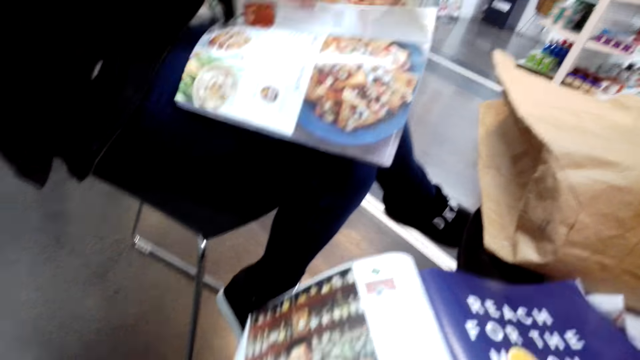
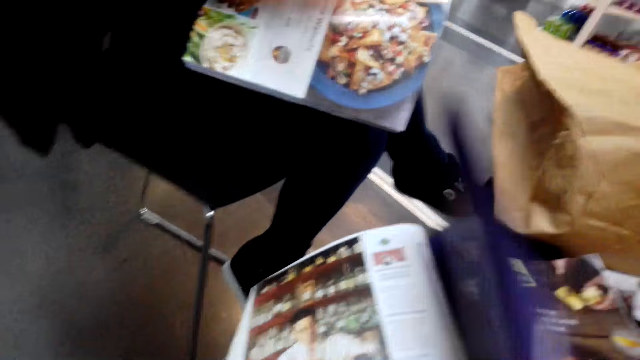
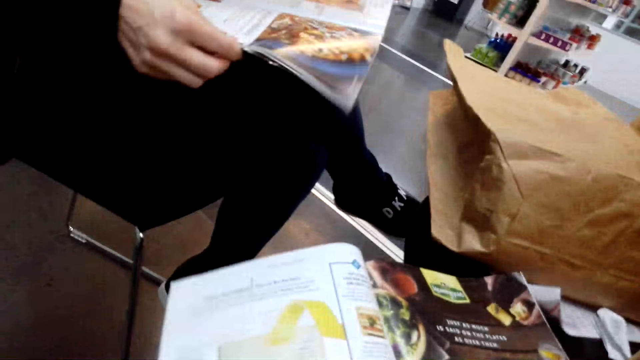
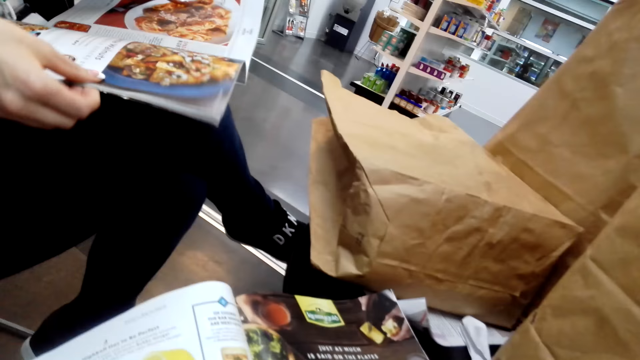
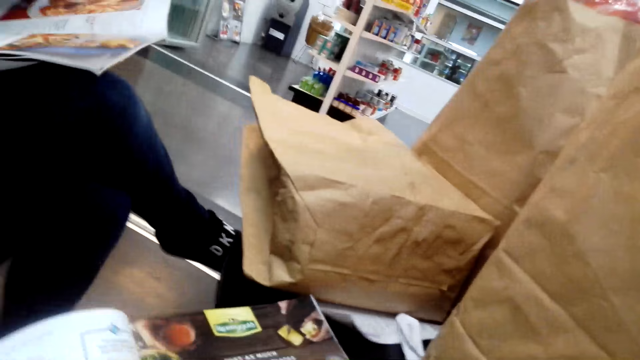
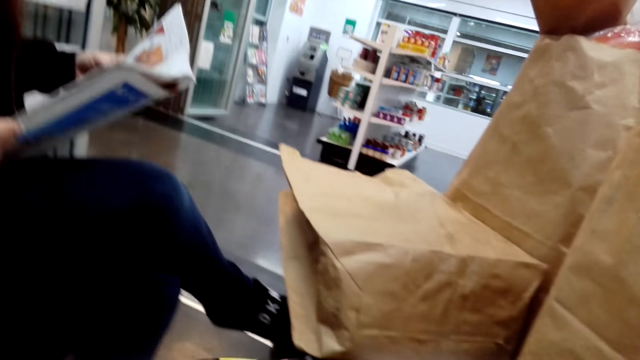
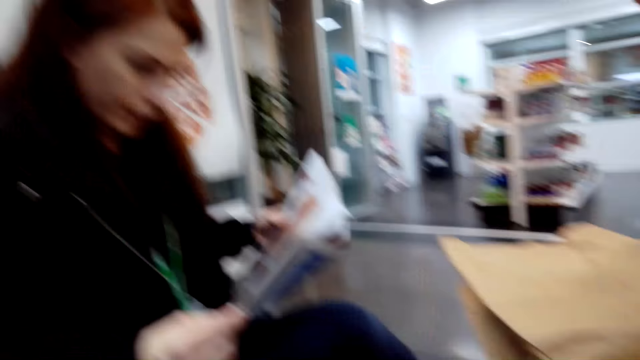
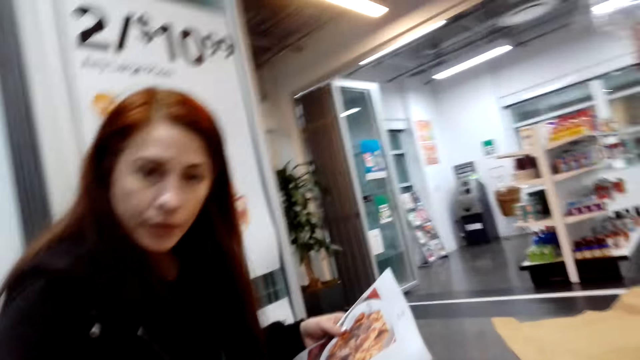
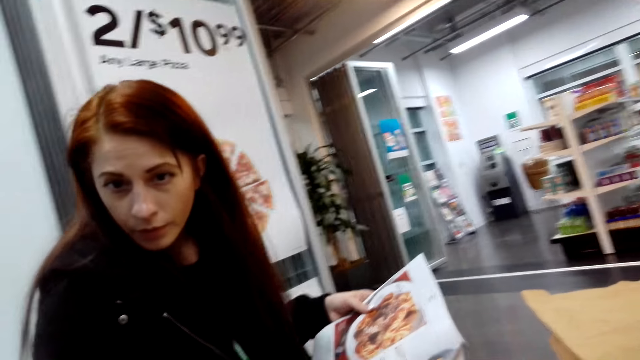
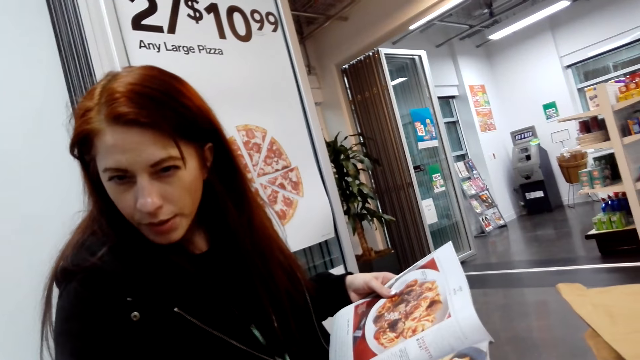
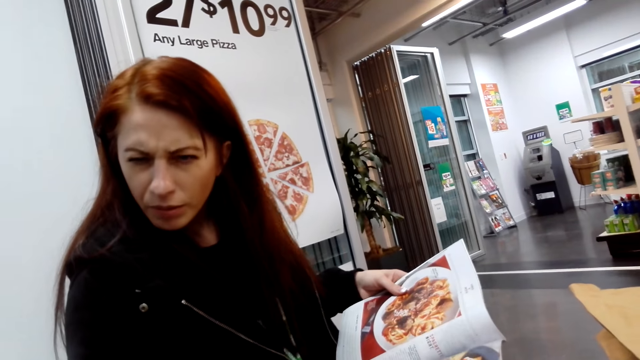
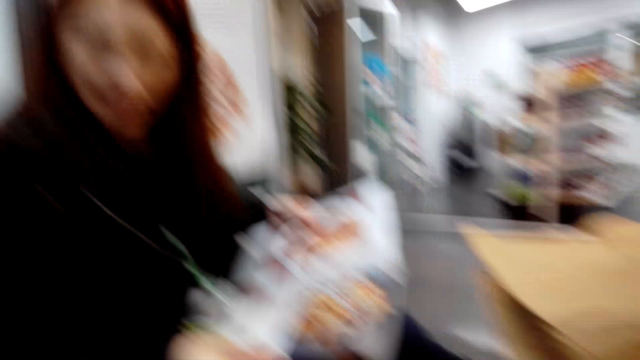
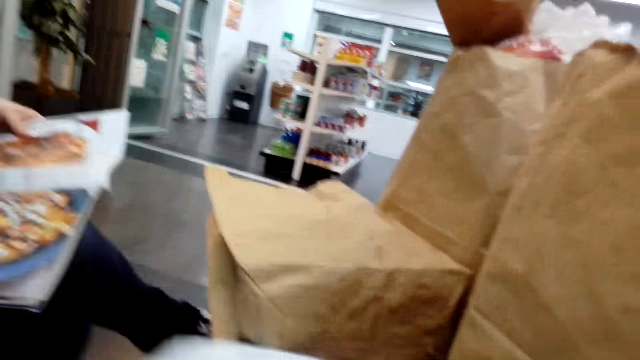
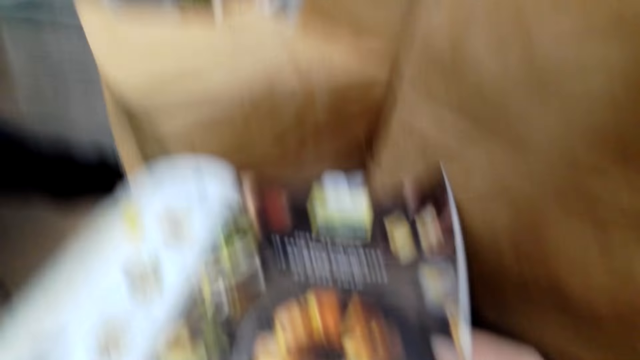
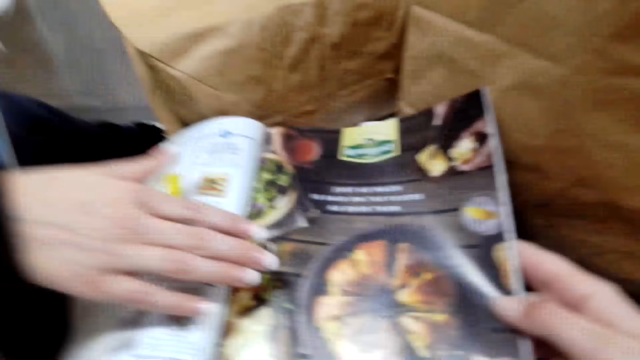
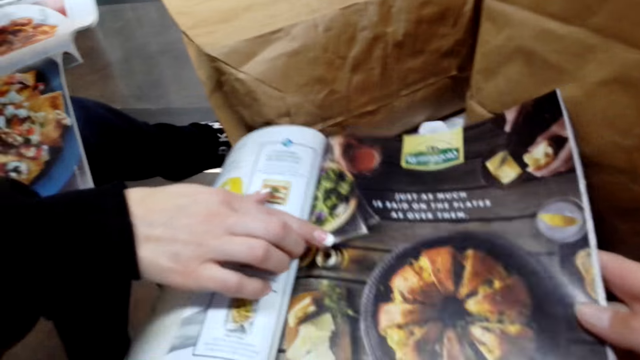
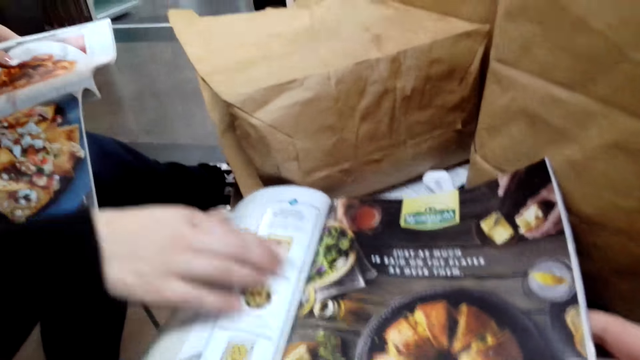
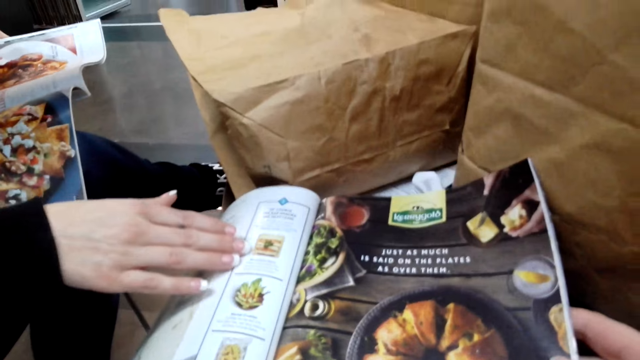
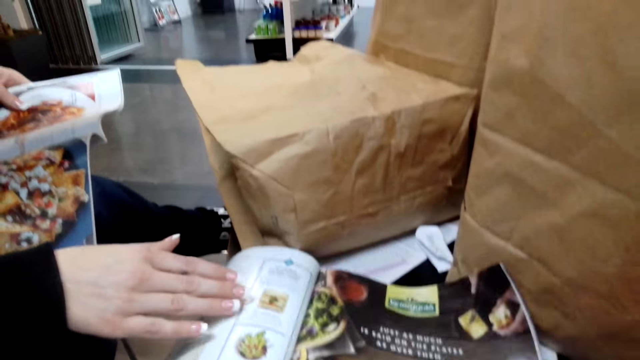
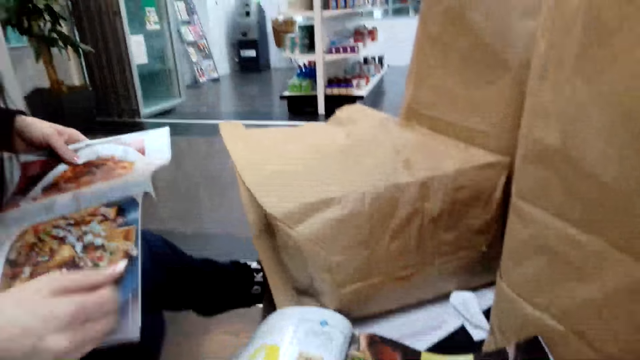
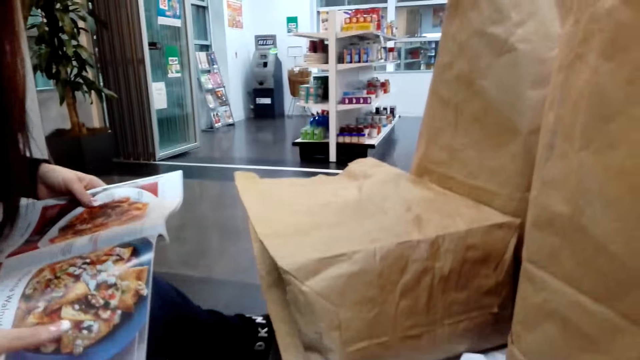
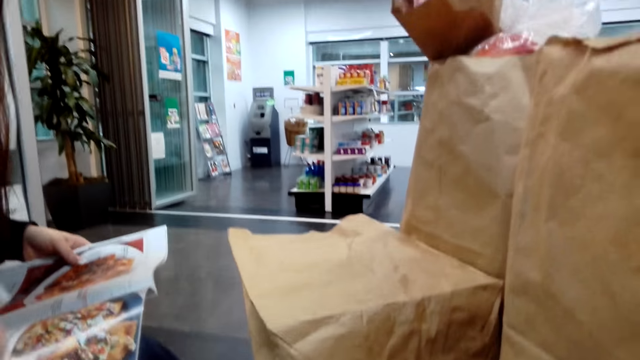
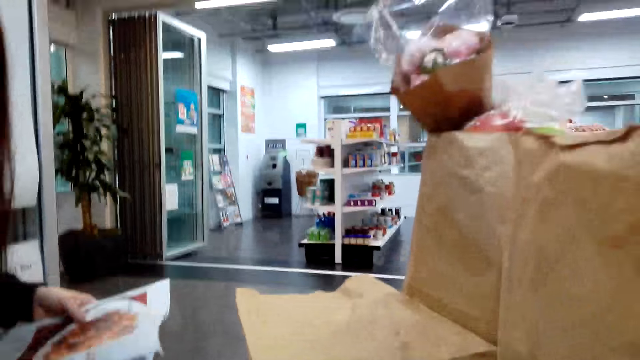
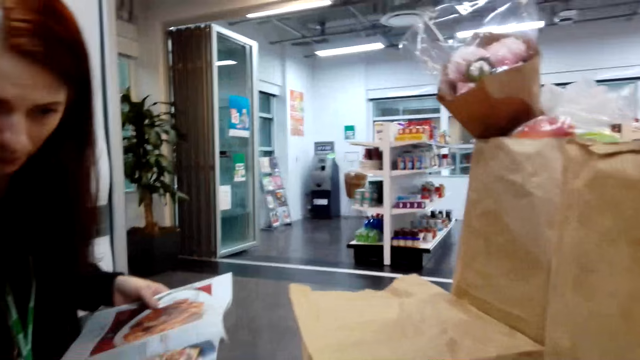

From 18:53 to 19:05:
The camera wearer looks at the paper bags. The woman looks at the camera wearer. The camera wearer holds the pamphlet. They read through the magazine and converse with the woman.

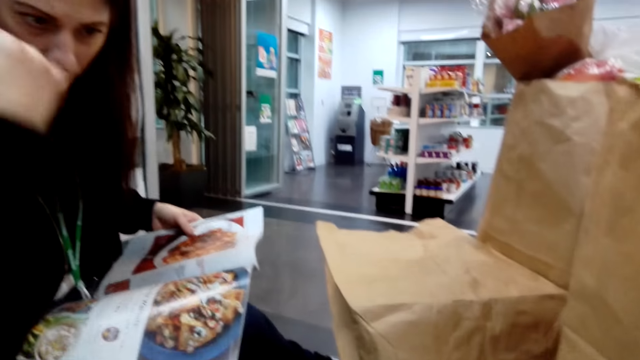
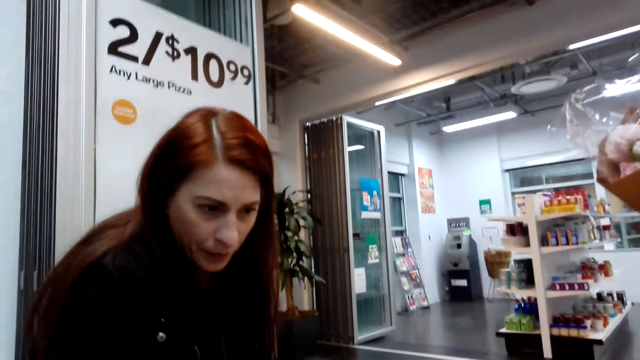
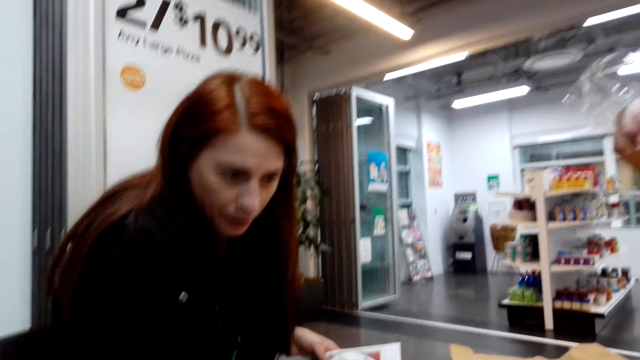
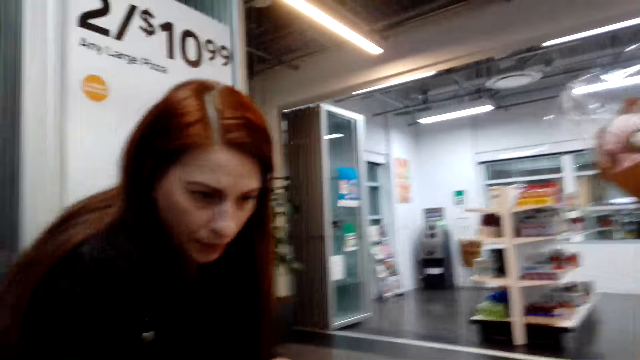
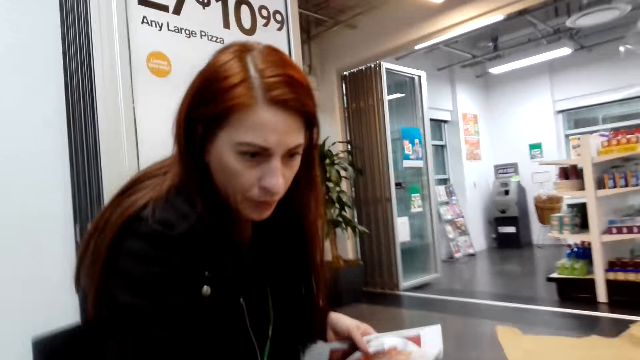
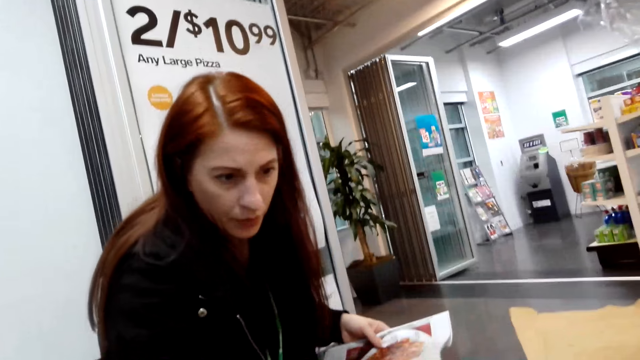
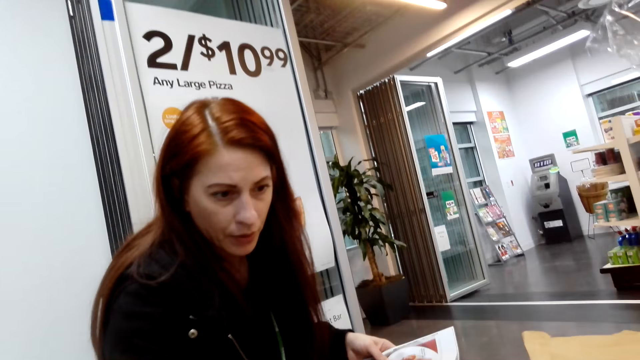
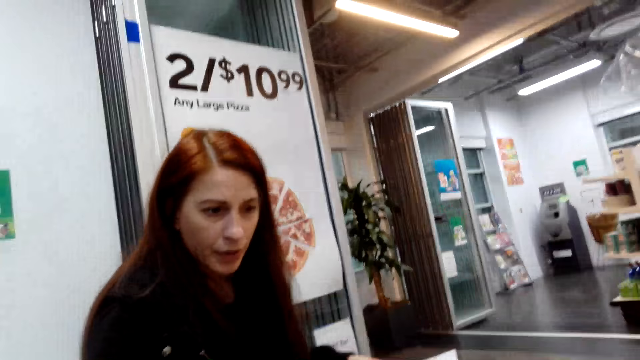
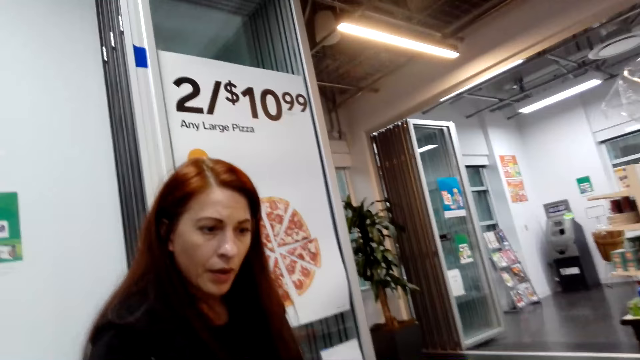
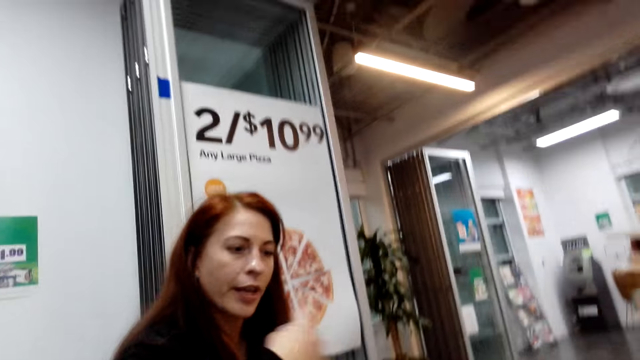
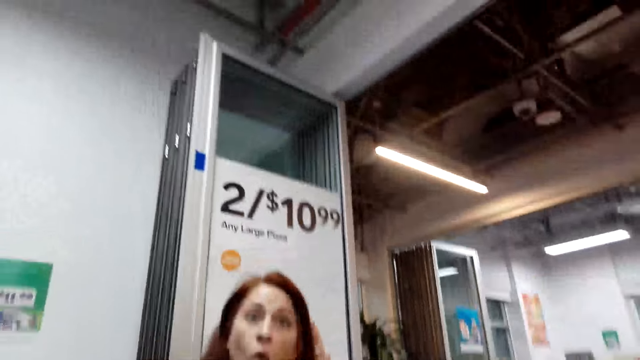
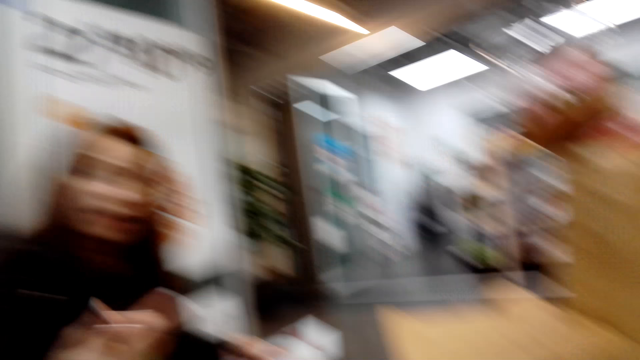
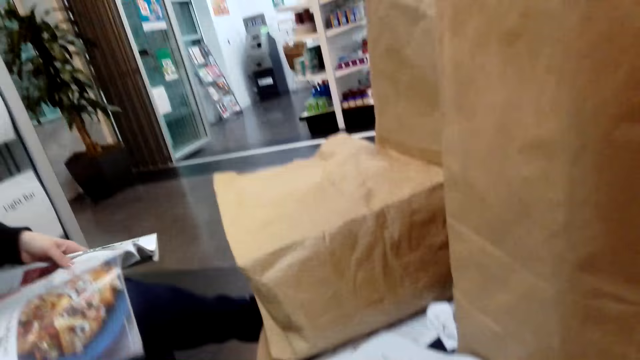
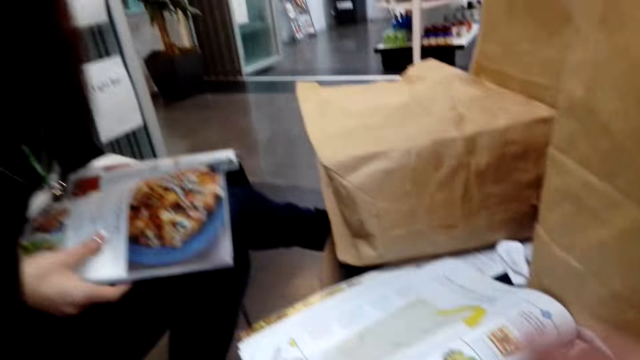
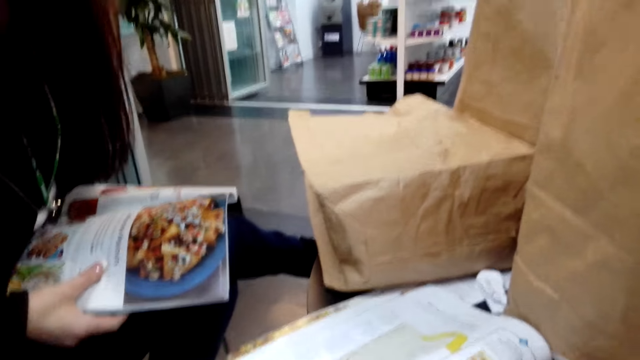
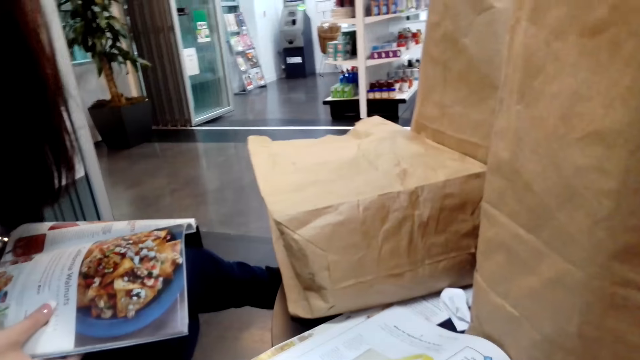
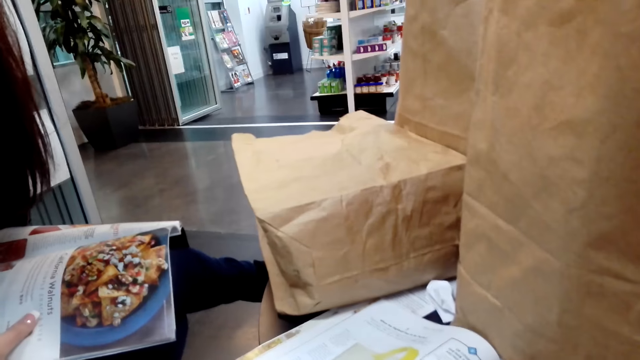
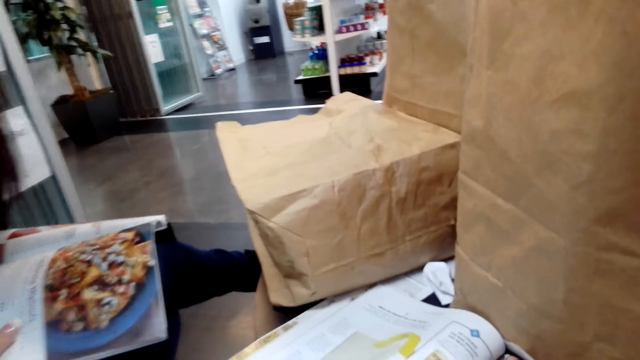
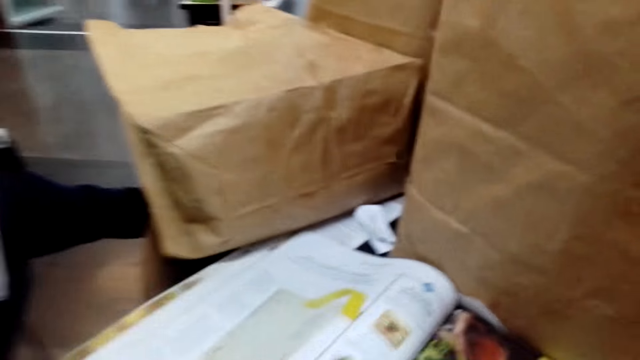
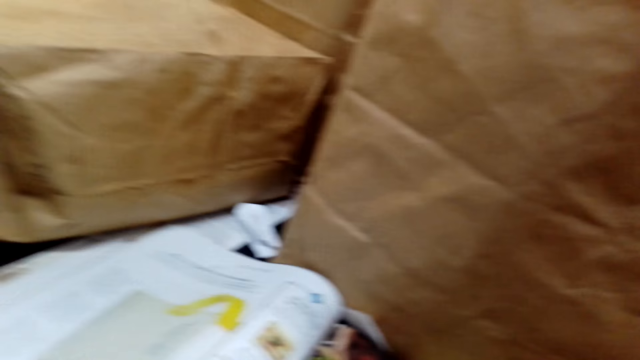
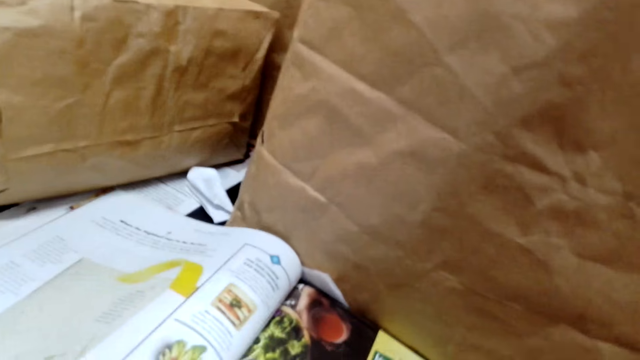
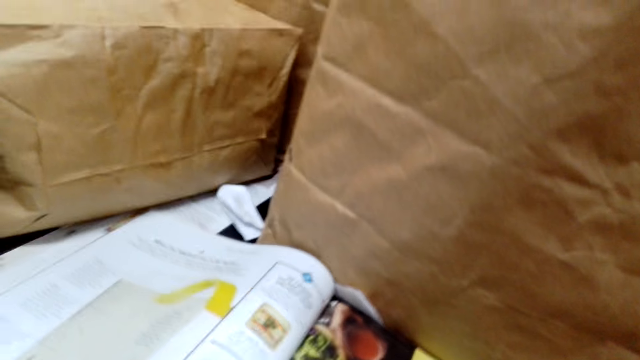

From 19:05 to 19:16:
The woman looks at the pamphlet and holds the magazine.
